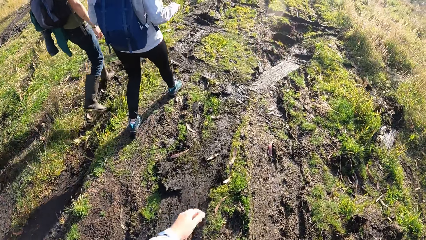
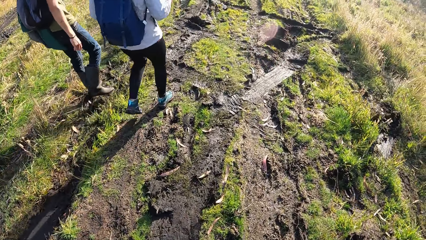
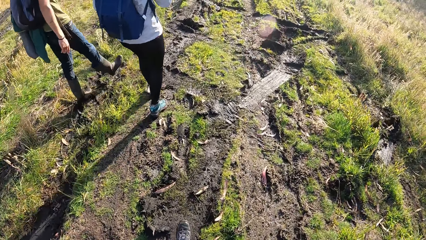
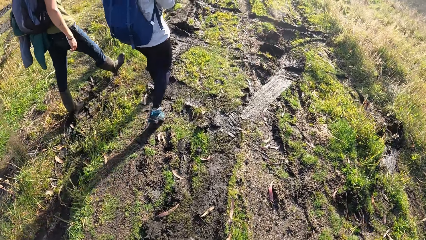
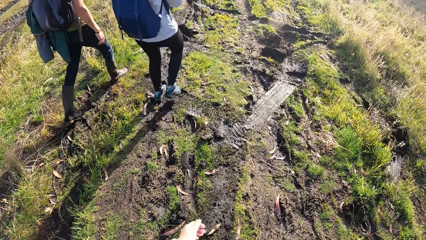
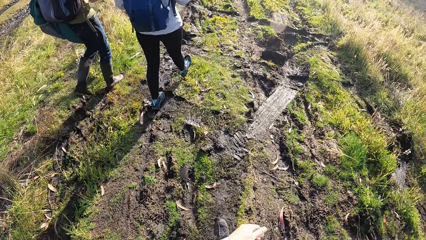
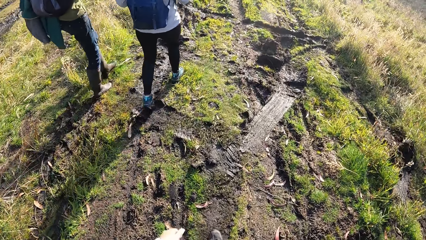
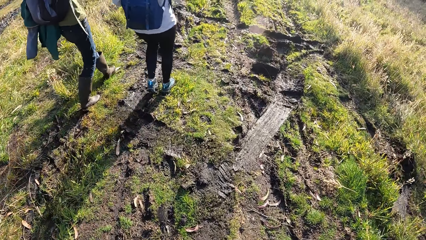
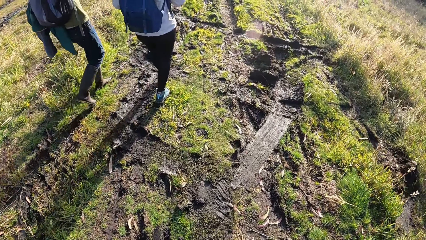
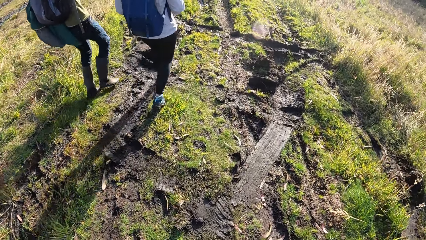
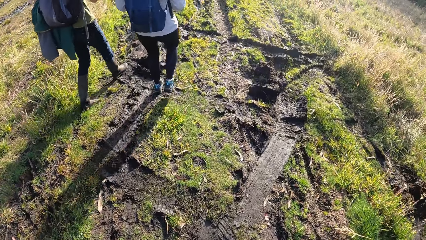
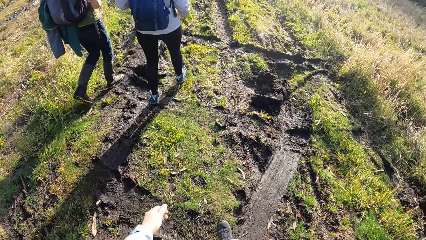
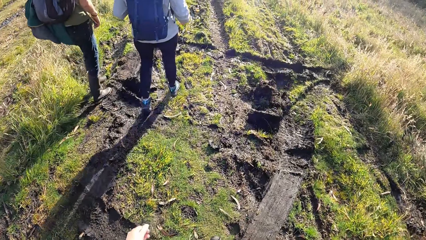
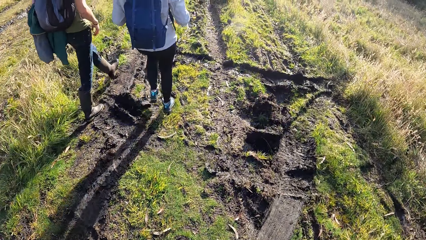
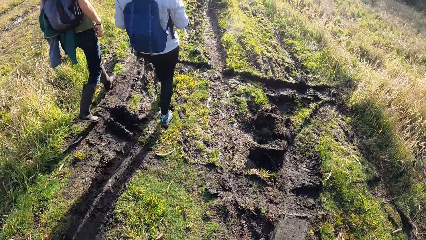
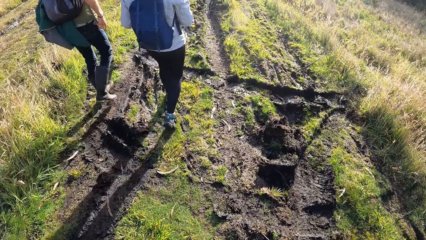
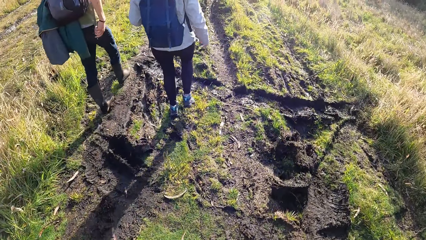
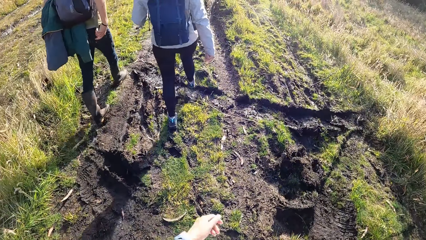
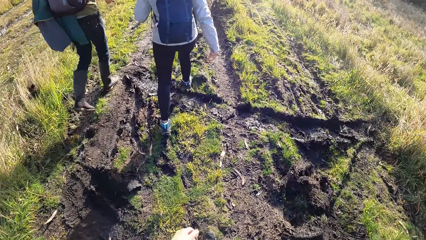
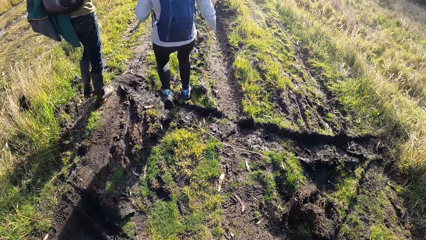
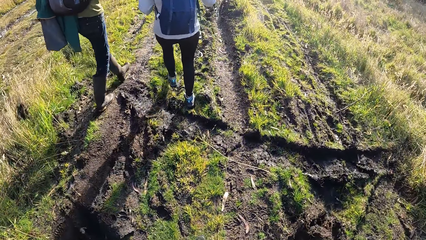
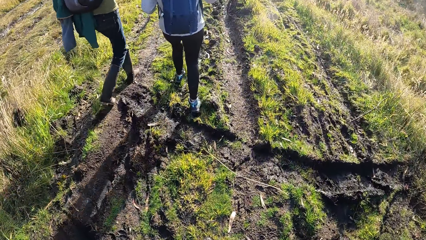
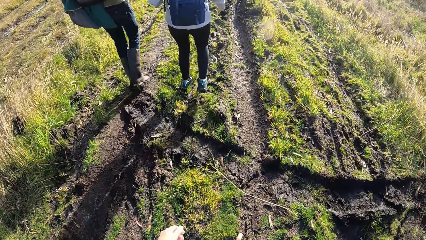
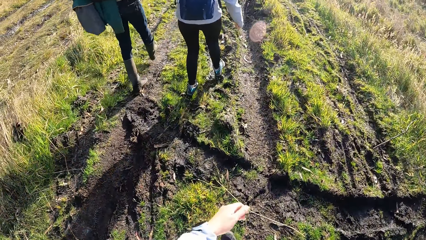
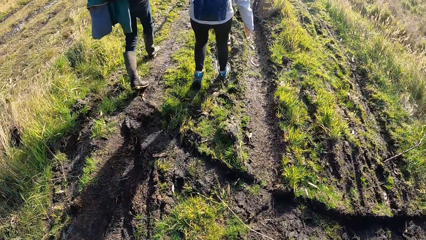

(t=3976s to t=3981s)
The camera wearer walks around the field.

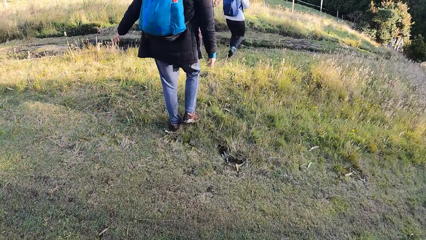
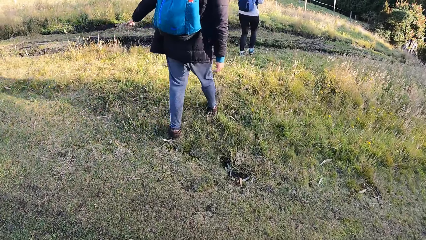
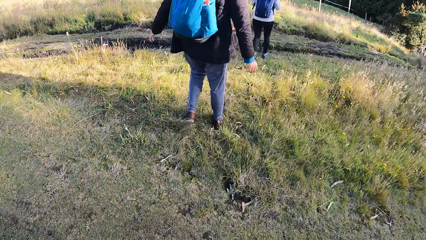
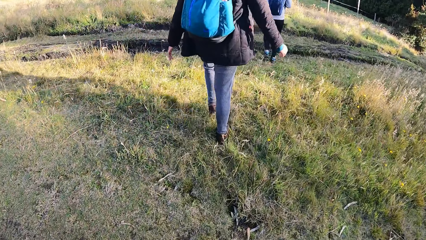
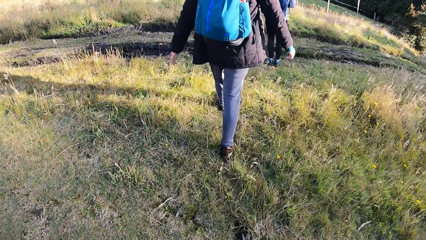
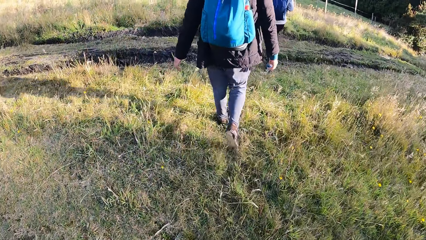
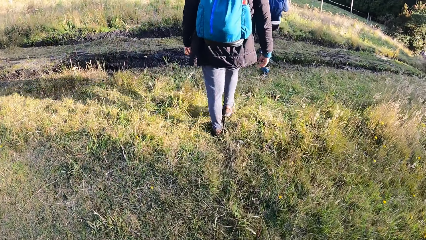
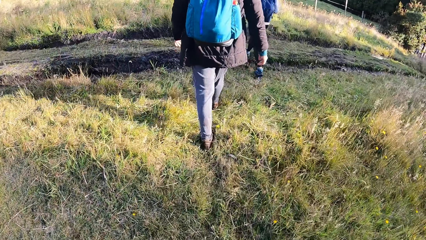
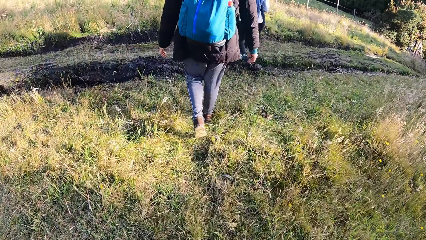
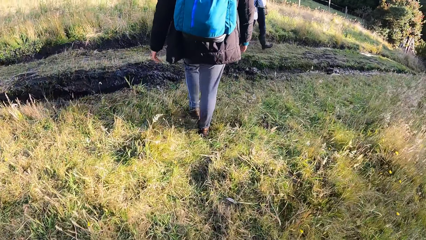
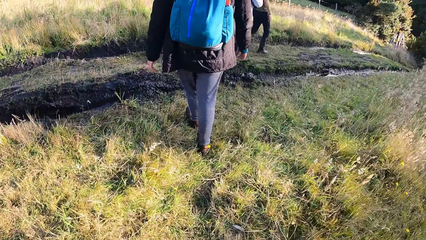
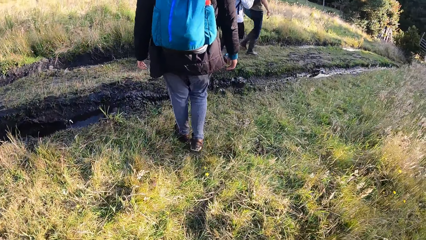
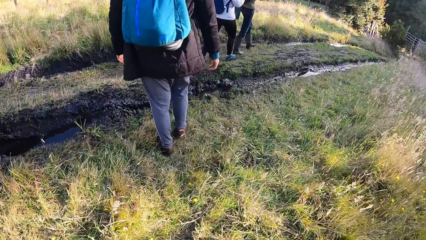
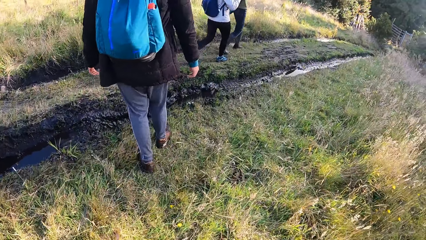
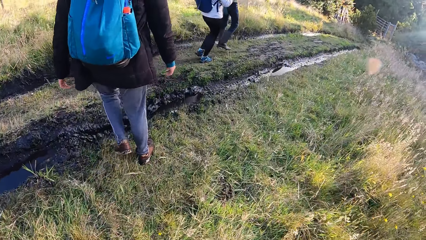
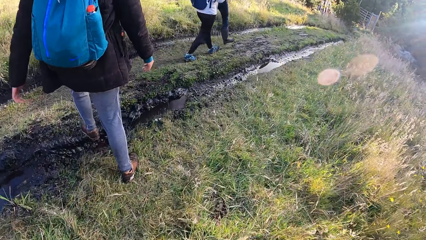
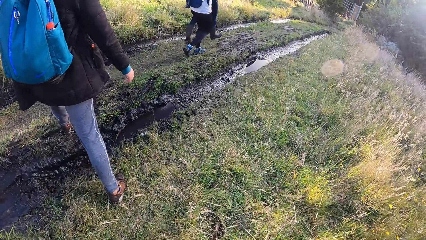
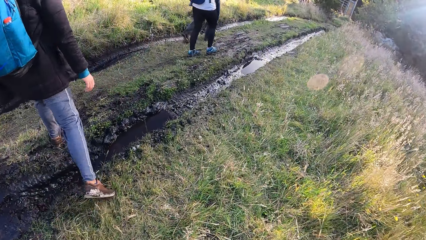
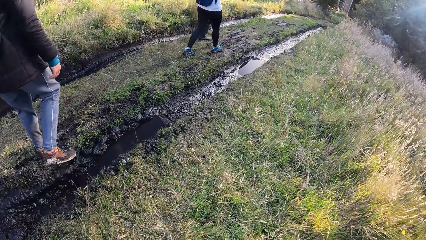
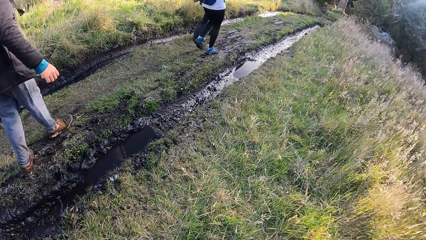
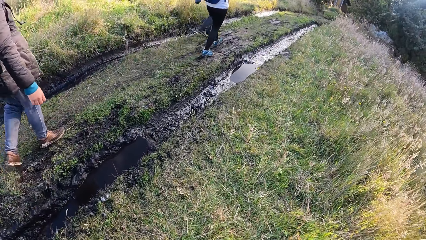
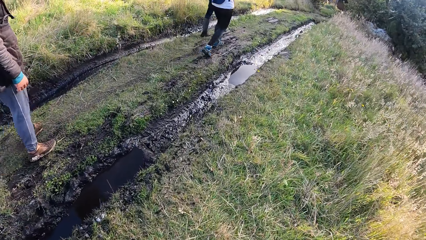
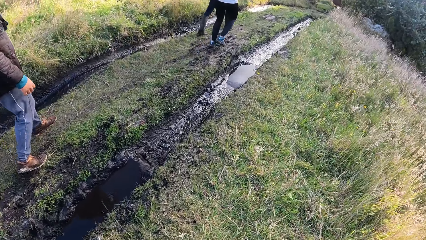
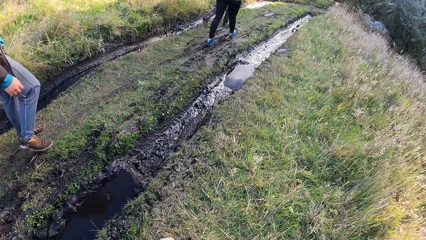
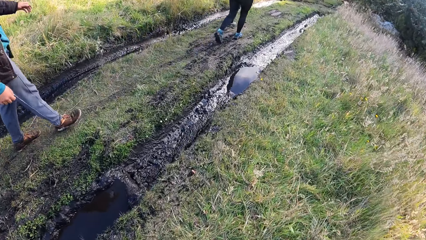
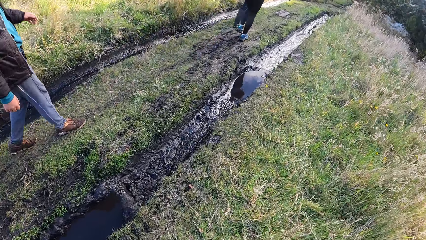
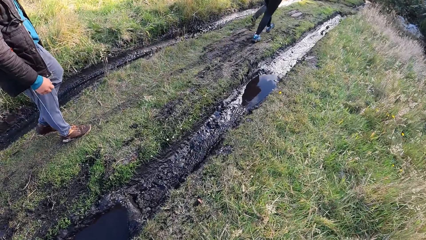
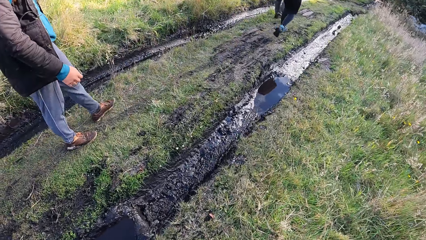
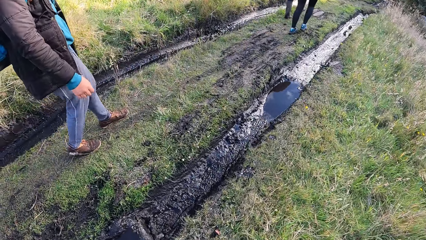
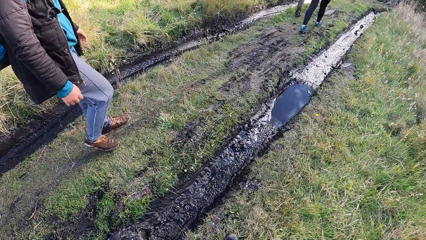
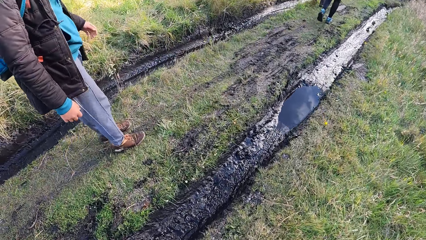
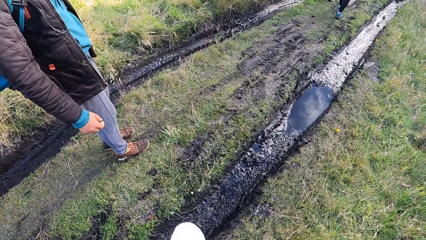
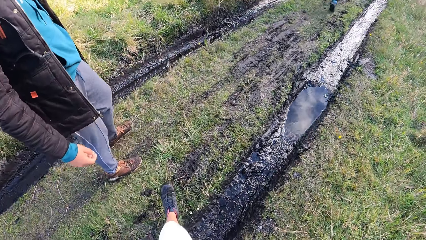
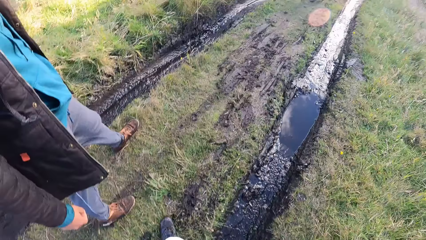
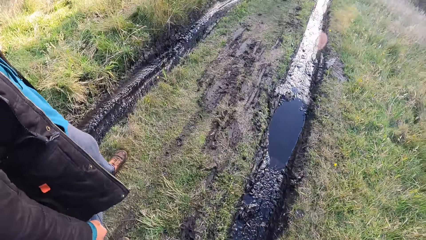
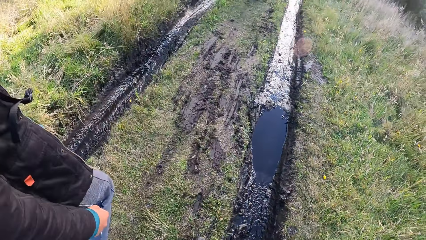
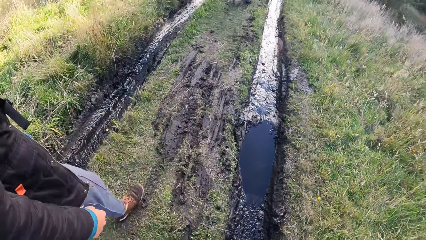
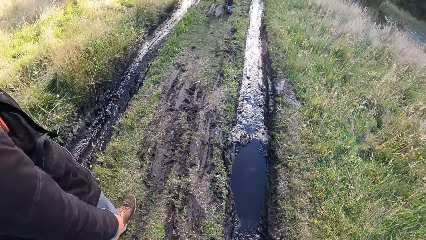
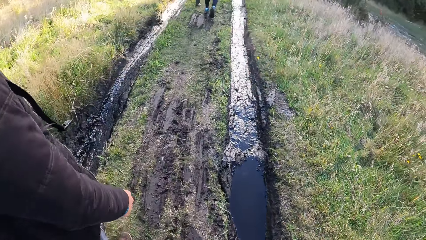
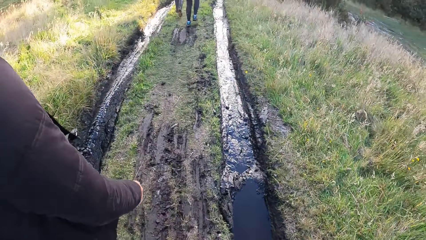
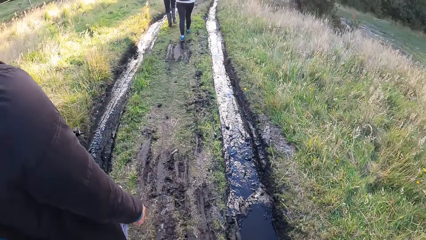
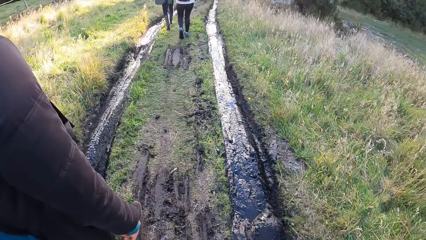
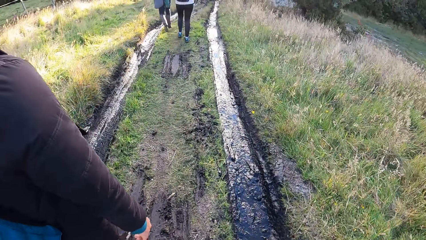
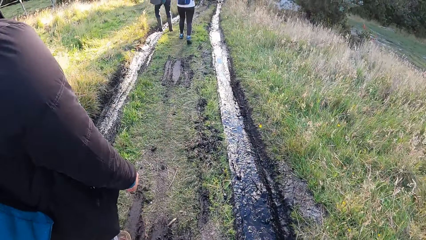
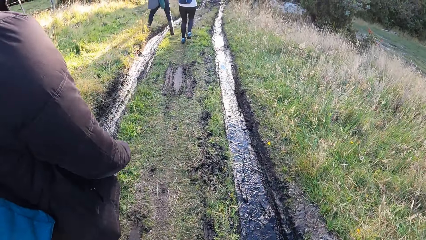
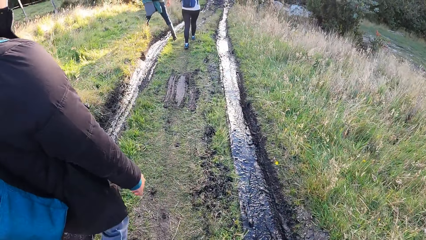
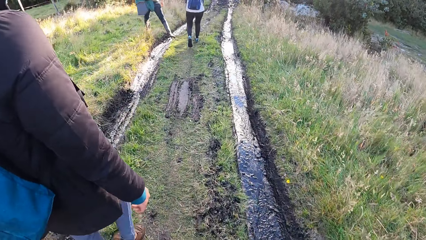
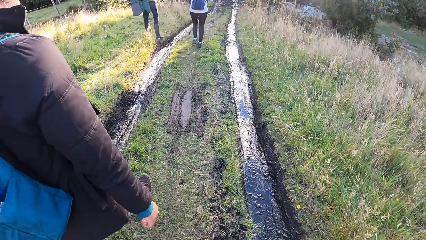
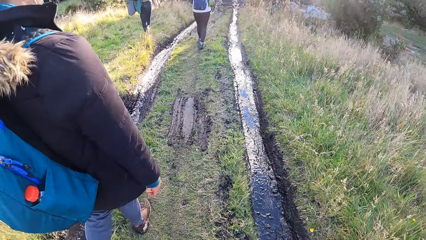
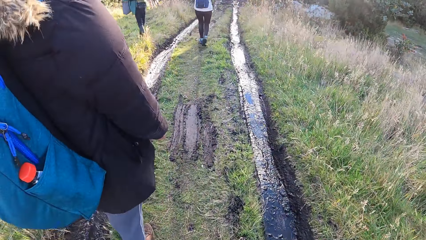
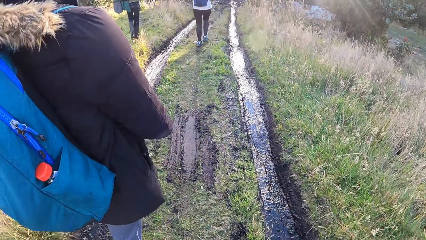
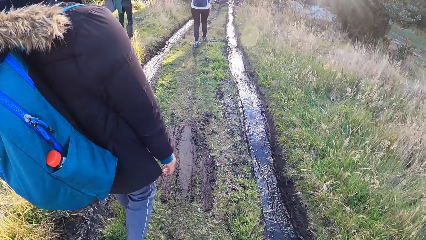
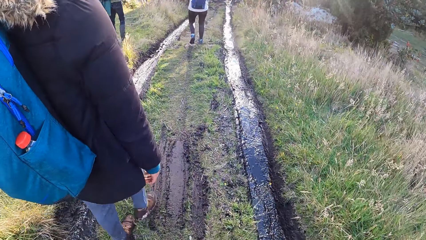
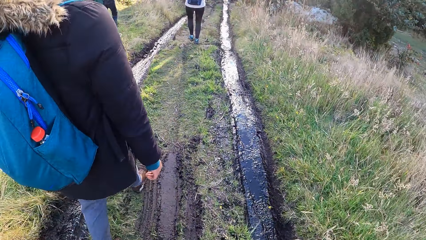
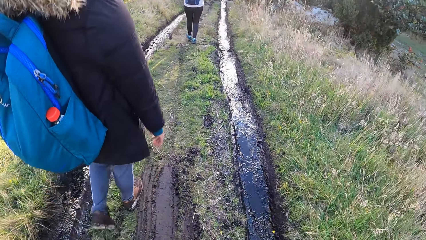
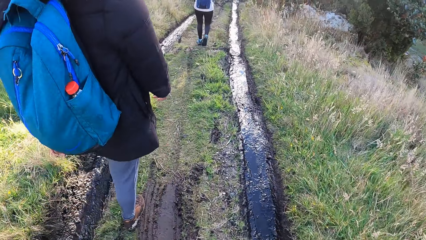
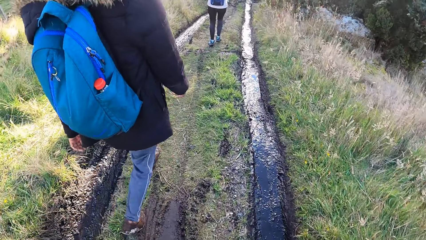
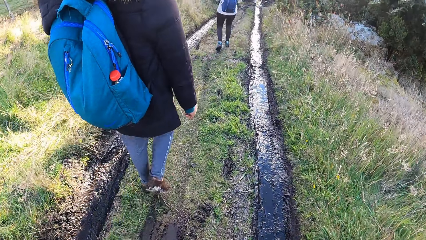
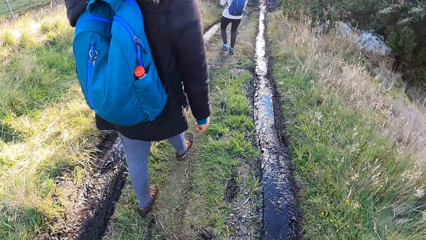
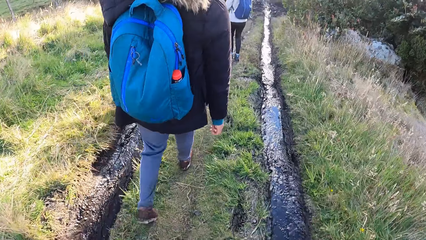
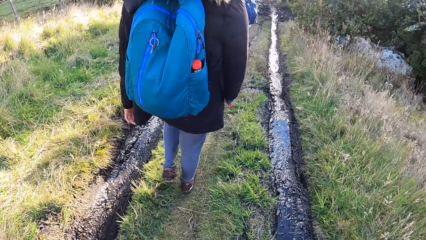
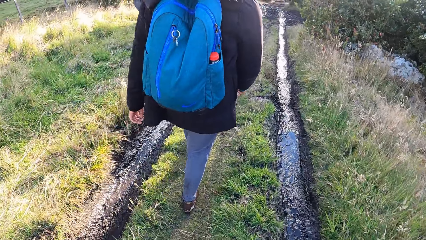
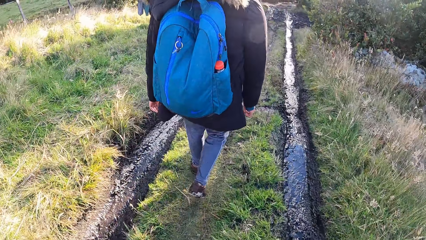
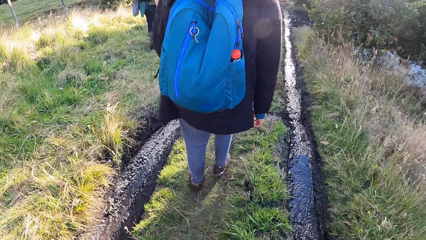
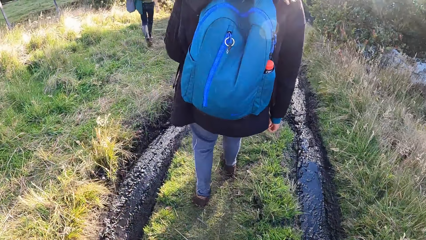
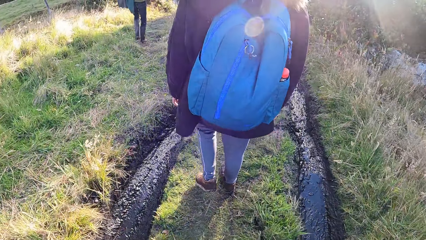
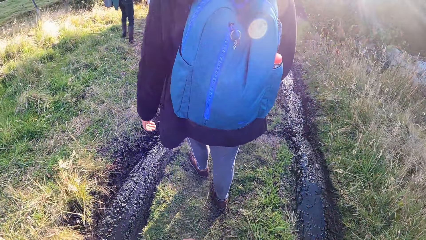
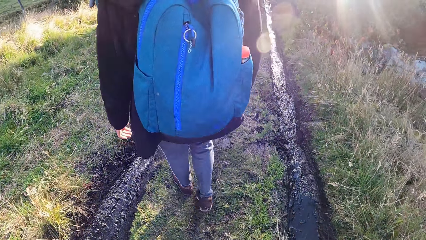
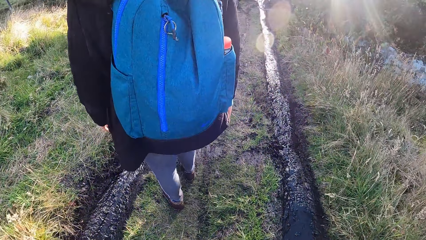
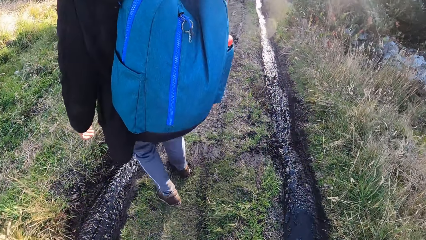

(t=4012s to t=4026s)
A woman jumps over the trench. A man walks around the field. The camera wearer jumps over the trench and walks around the field. The man jumps over the trench. The camera wearer walks around the field.
